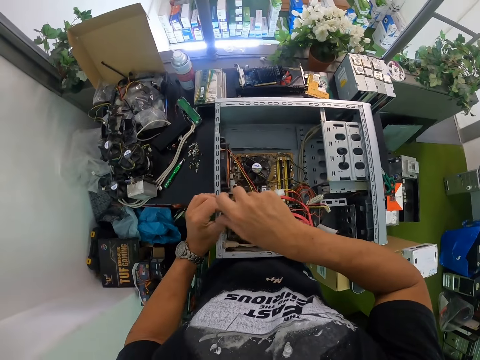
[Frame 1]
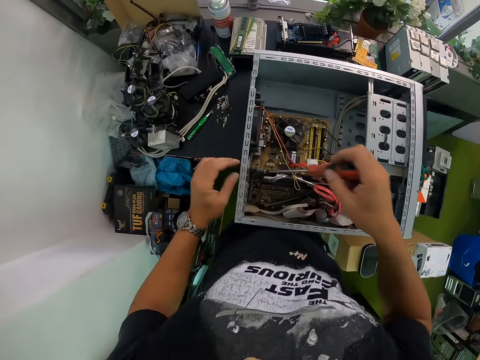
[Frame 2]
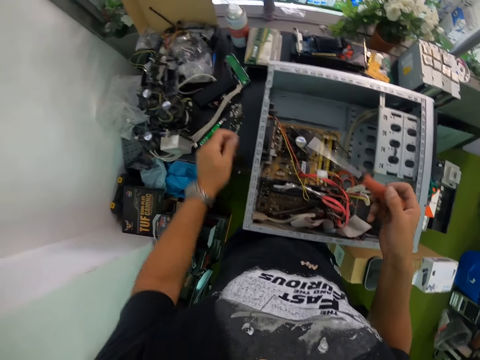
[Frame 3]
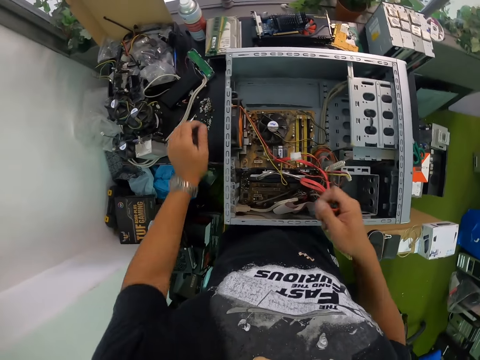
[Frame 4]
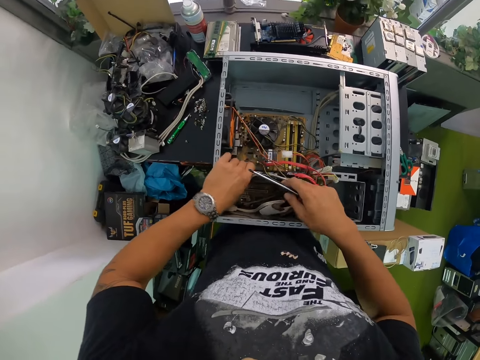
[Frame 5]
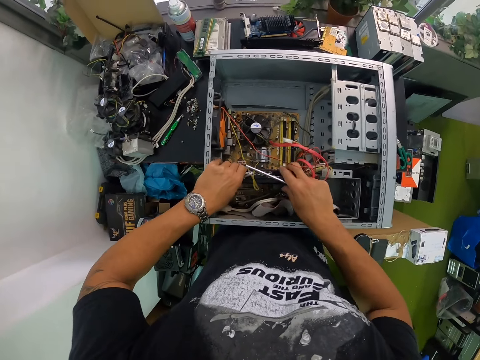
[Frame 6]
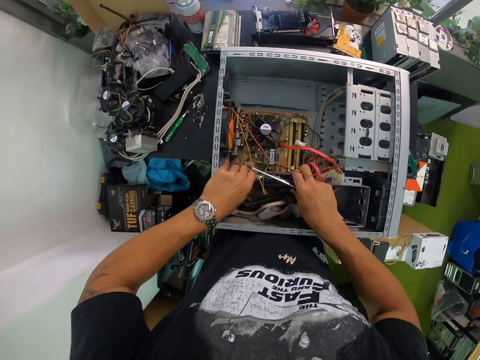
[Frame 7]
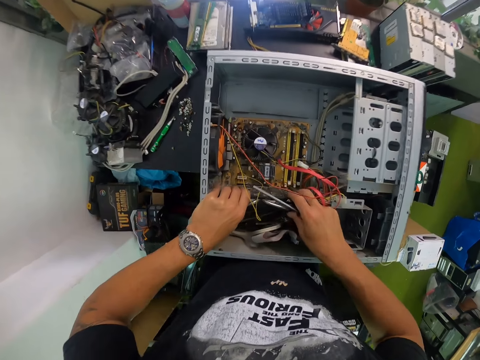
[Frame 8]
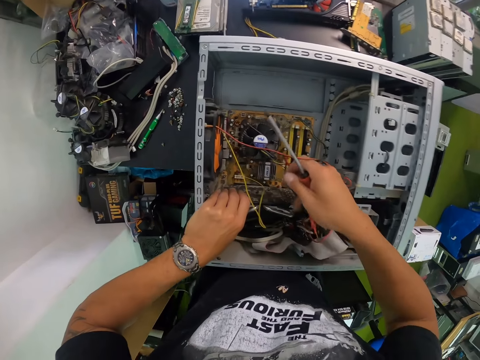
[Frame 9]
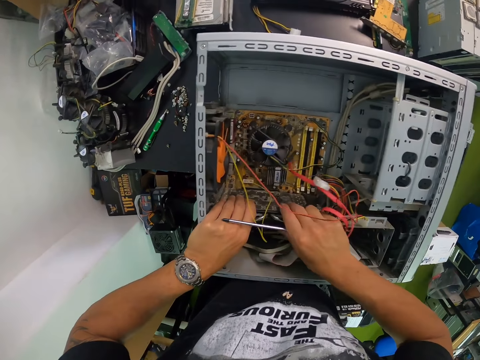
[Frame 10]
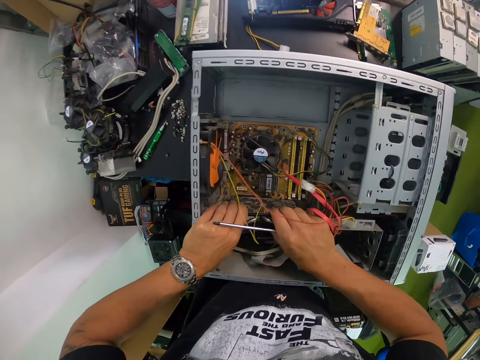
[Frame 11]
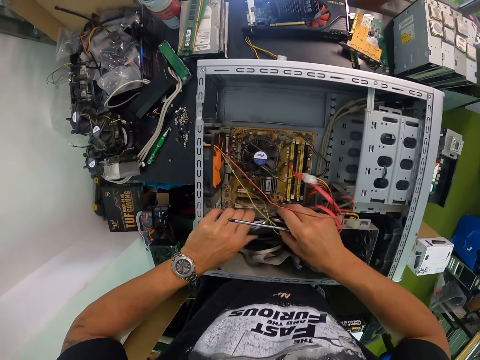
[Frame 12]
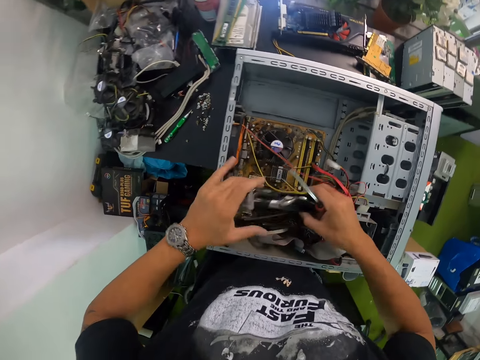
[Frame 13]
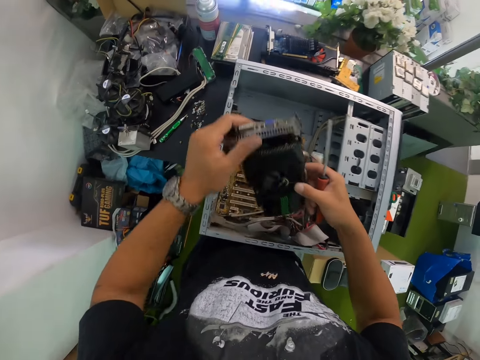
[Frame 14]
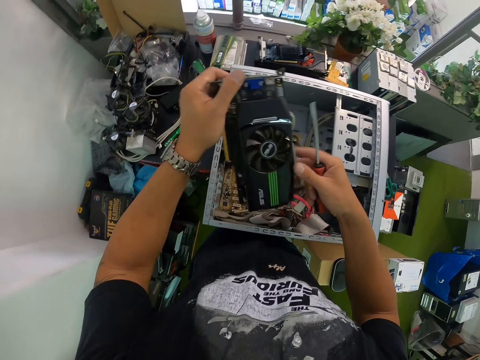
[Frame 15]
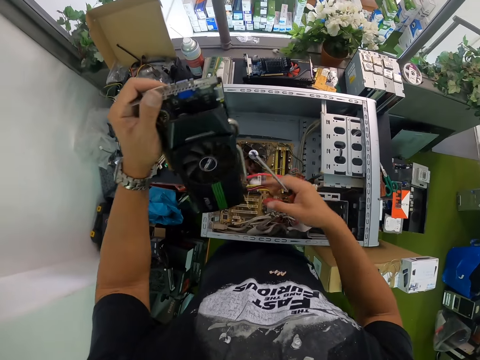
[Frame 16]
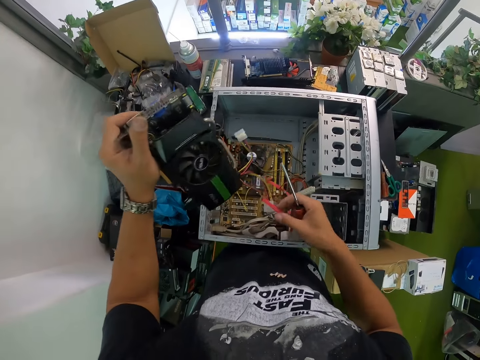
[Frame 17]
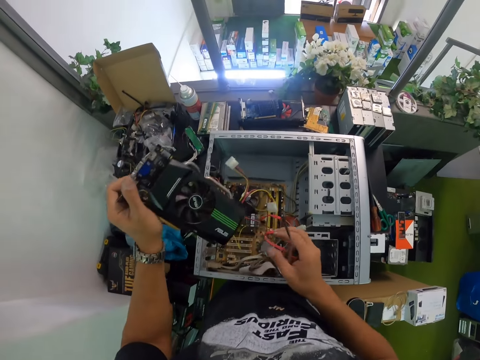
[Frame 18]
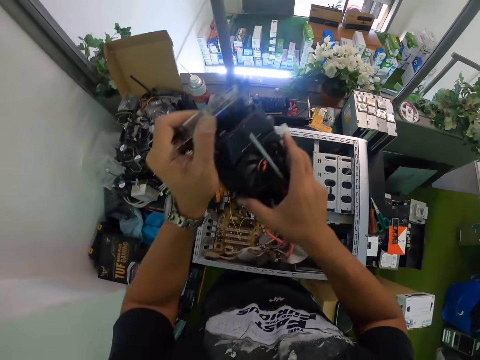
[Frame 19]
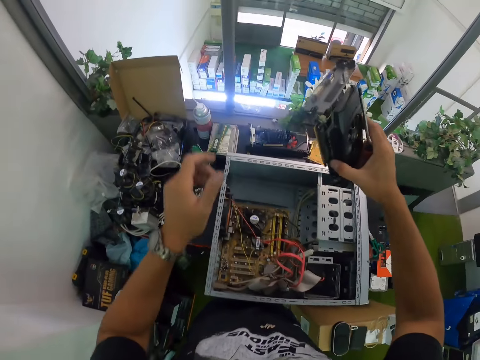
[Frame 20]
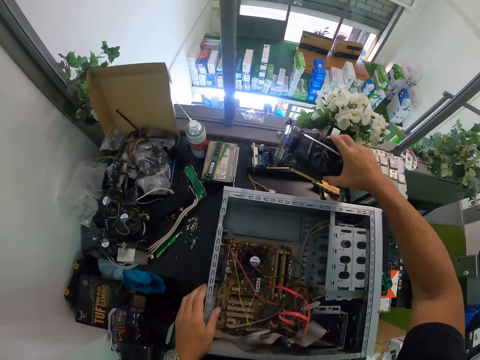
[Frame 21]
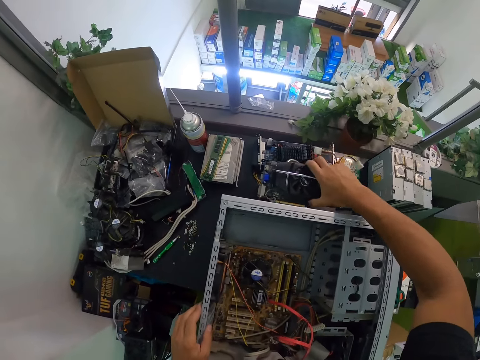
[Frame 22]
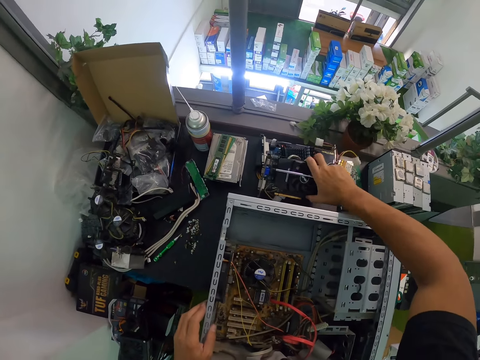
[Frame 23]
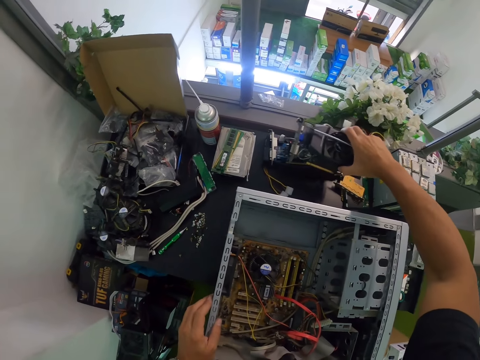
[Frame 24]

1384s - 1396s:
The camera wearer takes the screw from the tip of the screwdriver with his left hand. He drops the screw on the table with his left hand. He removes the VGA card in the central processing unit with both his hands. He removes a fan from the CPU with both hands. He holds the VGA card on the table with his right hand.

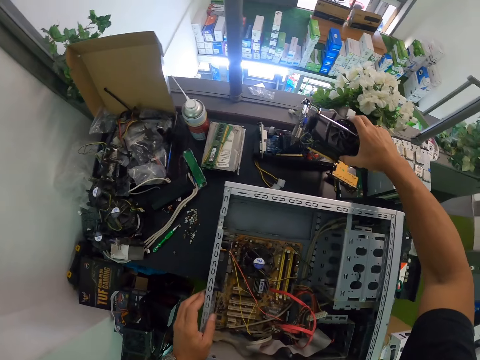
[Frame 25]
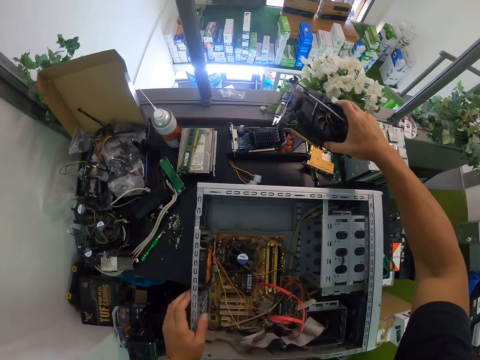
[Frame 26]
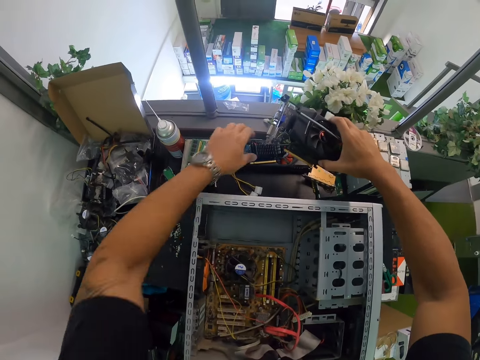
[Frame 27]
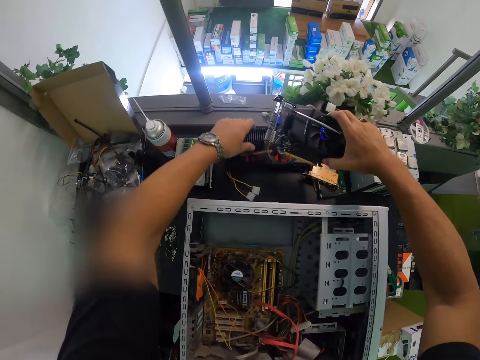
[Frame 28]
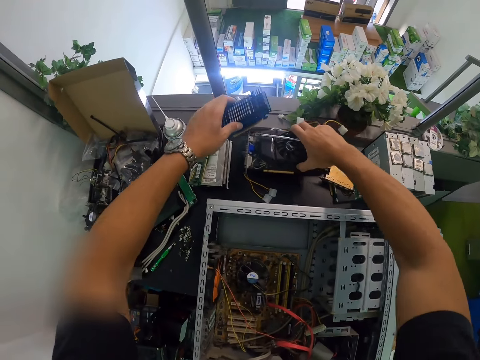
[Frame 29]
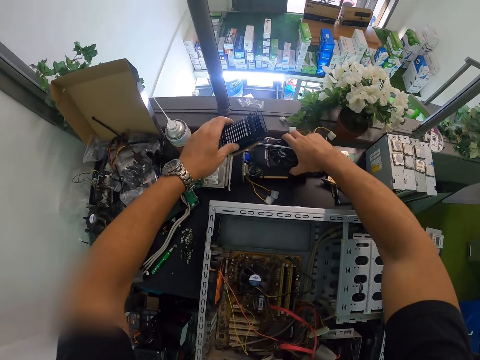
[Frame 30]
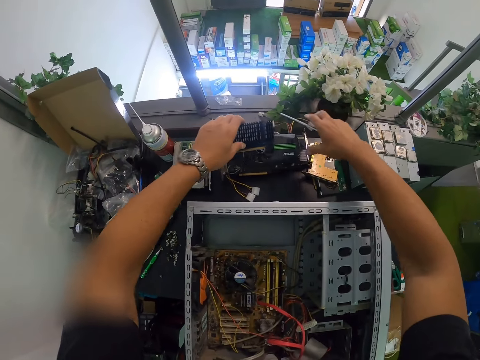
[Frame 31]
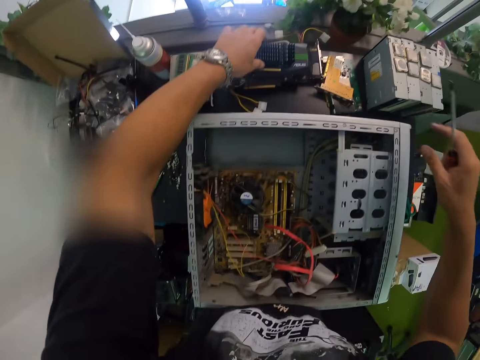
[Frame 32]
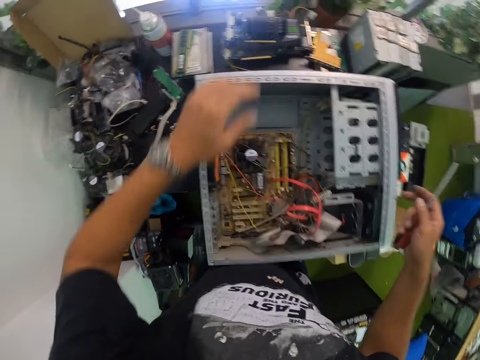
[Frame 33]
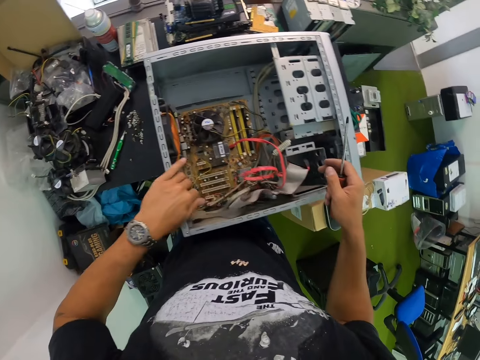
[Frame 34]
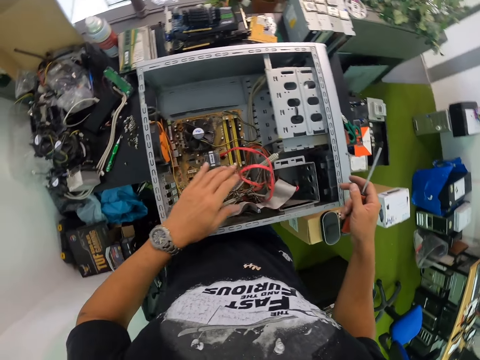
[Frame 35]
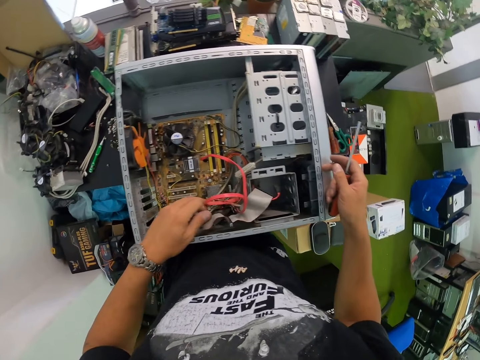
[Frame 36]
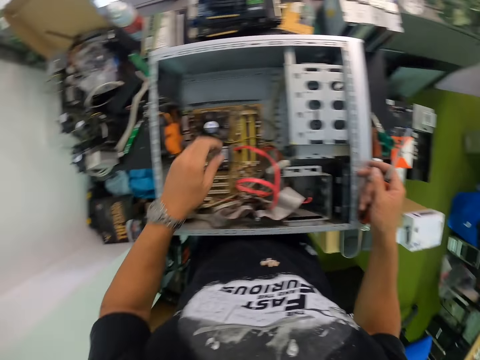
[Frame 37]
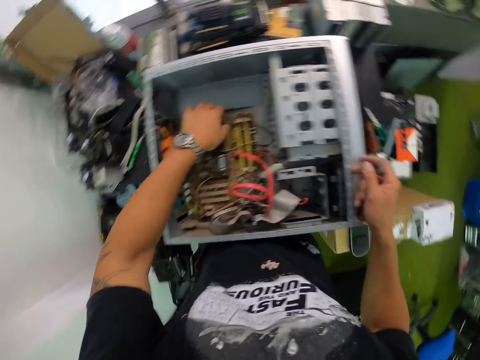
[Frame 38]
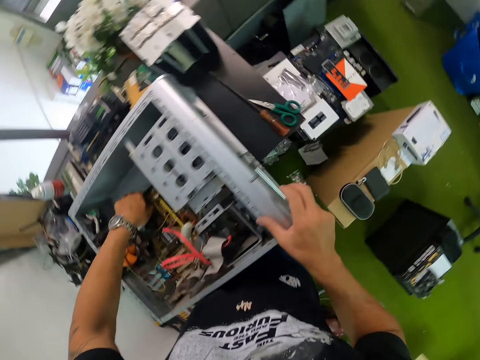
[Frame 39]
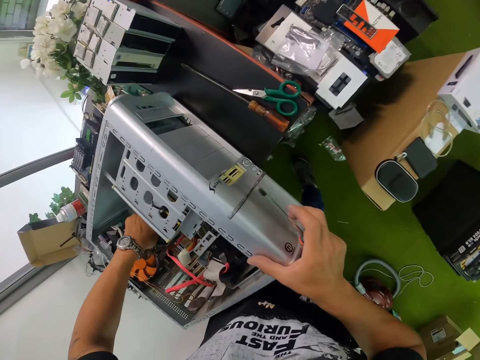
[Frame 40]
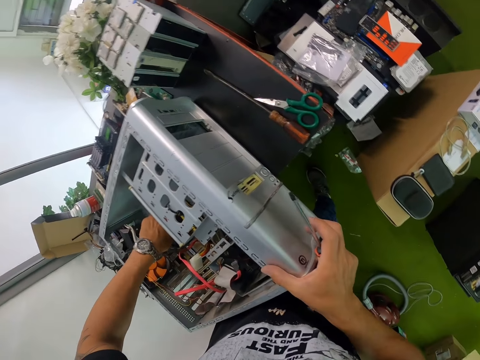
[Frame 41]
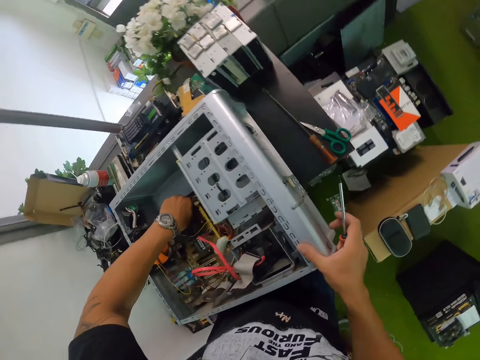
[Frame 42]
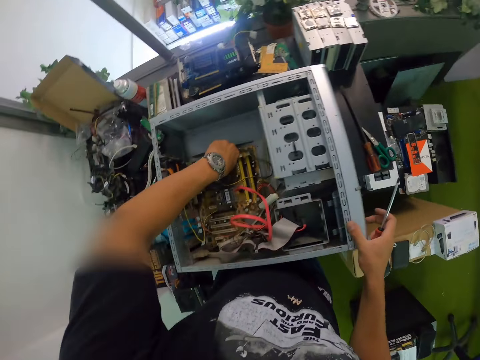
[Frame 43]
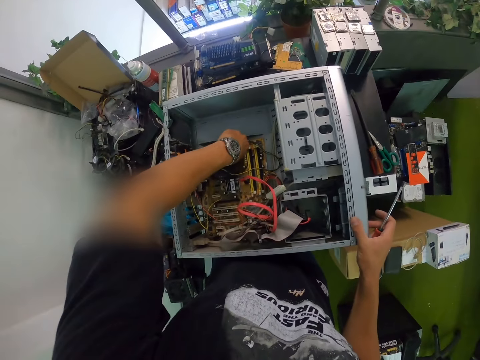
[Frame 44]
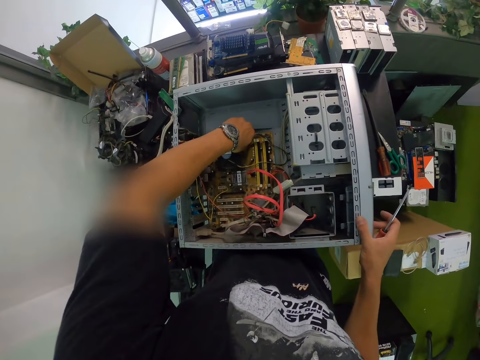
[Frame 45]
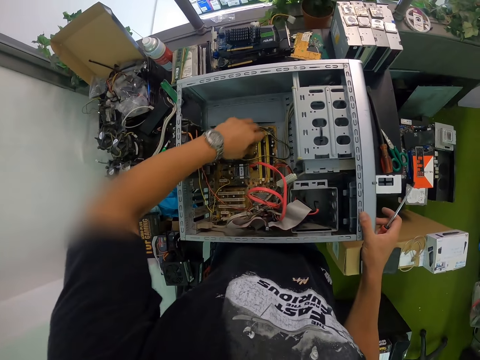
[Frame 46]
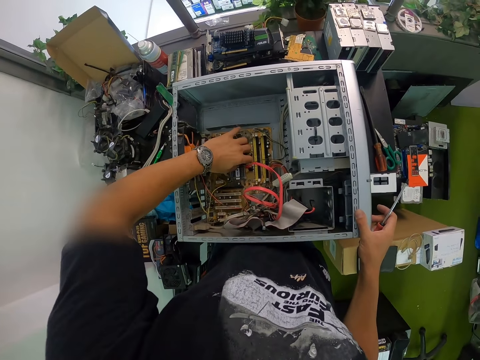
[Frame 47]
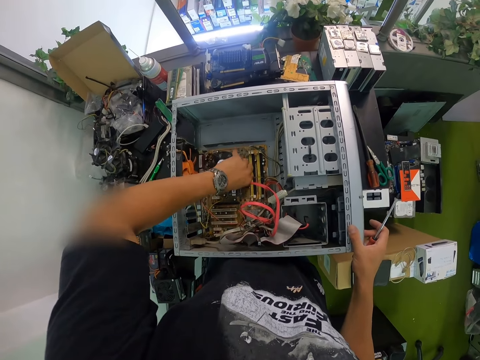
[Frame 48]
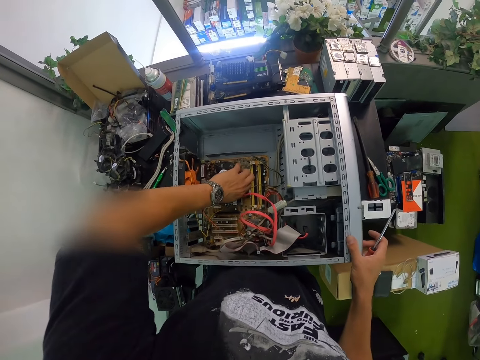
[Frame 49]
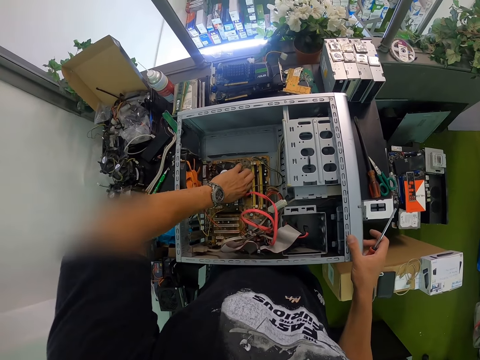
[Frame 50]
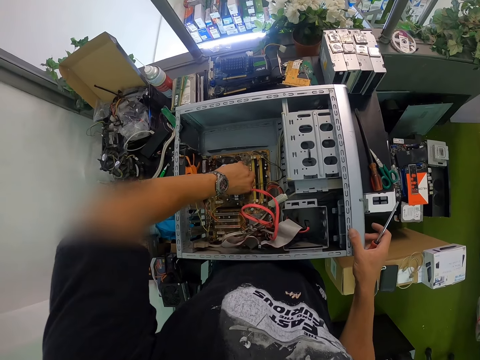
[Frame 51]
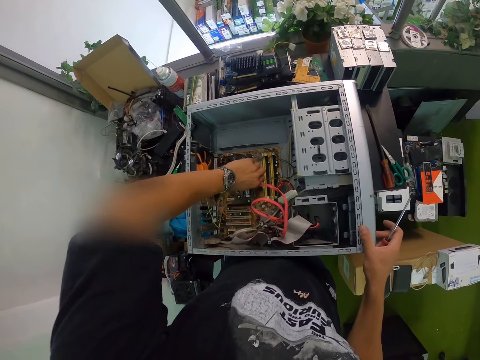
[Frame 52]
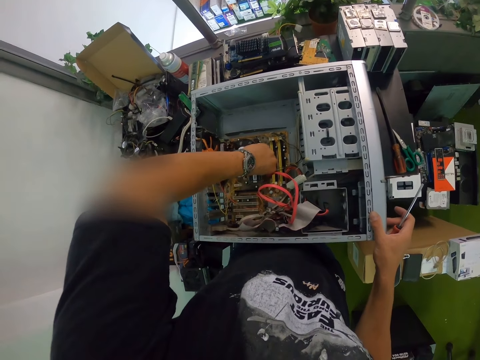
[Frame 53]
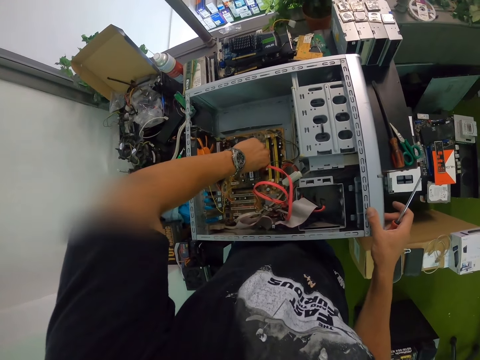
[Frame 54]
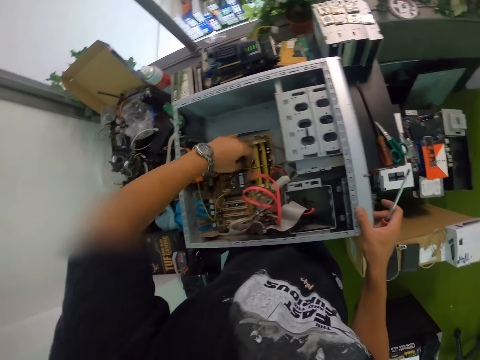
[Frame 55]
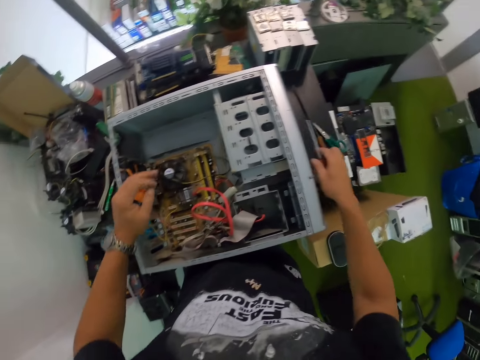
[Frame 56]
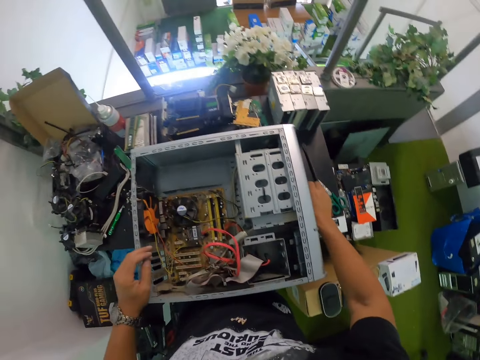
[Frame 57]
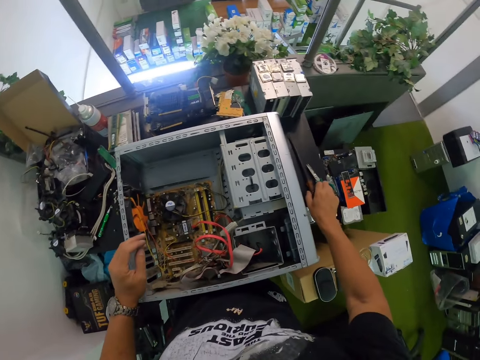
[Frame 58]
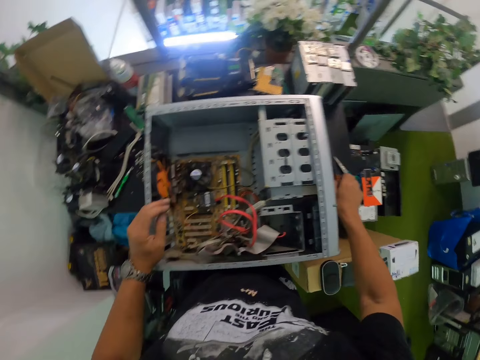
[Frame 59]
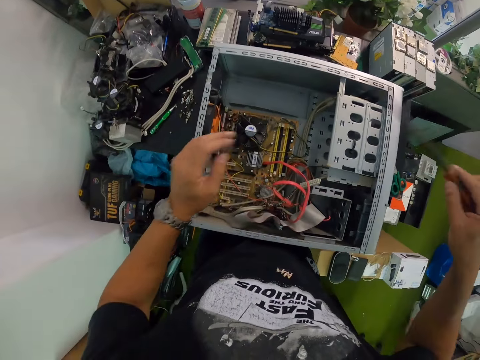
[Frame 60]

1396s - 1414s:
The camera wearer lifts a computer component from the table with his left hand. He drops the fan or VGA card on the table with his right hand. He places the computer component on the fan with his left hand. He holds the cables in the central processing unit with his left hand. He removes the central processing unit fan in the central processing unit with his left hand. He drops the screwdriver in his right hand on the table. He picks up the screwdriver from the table with his right hand.
